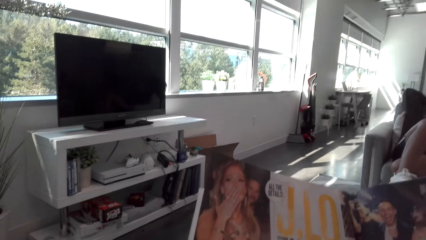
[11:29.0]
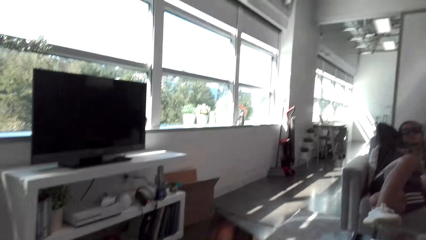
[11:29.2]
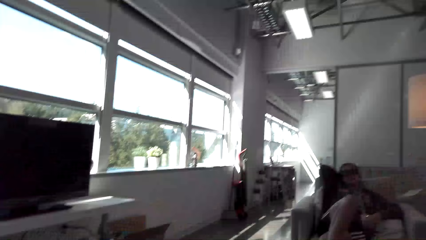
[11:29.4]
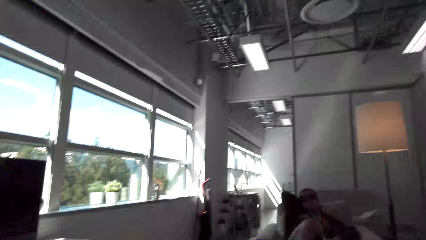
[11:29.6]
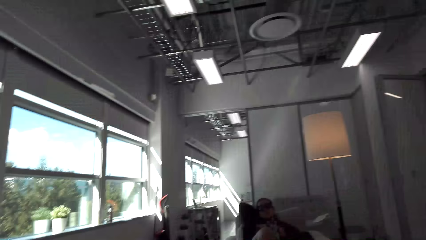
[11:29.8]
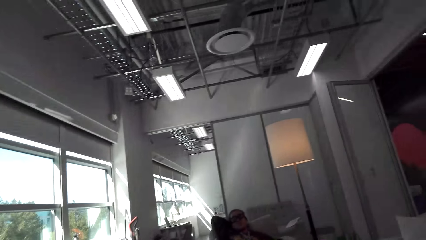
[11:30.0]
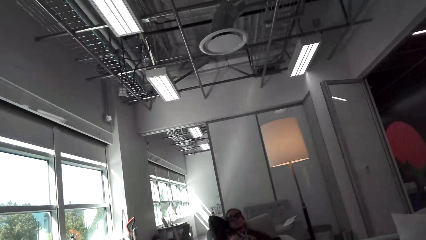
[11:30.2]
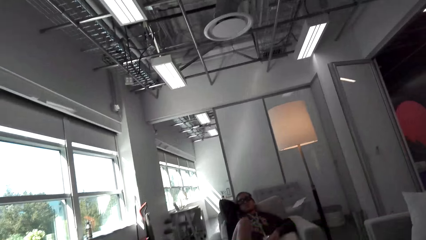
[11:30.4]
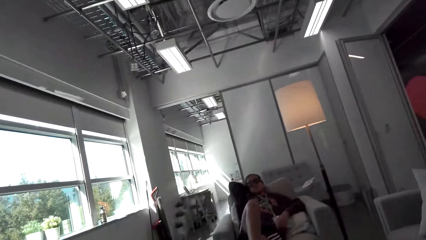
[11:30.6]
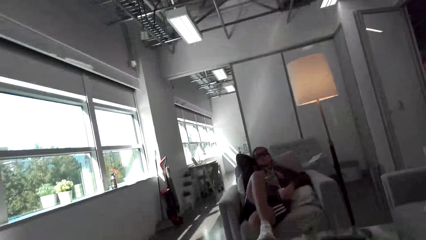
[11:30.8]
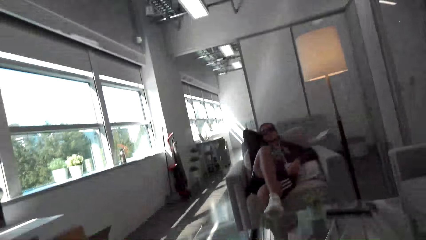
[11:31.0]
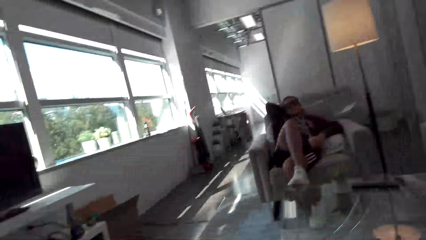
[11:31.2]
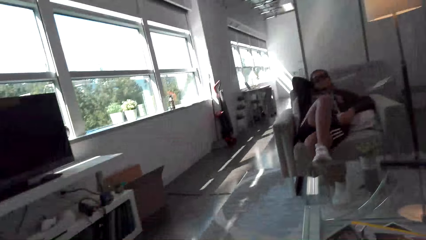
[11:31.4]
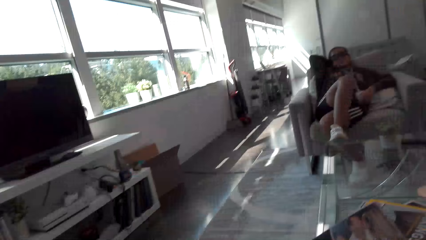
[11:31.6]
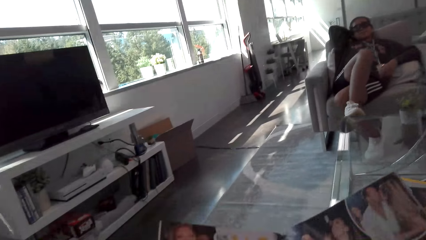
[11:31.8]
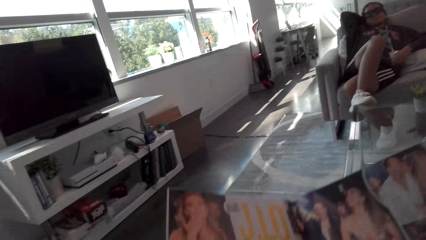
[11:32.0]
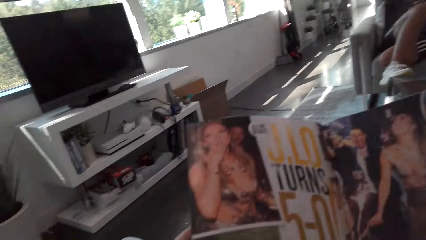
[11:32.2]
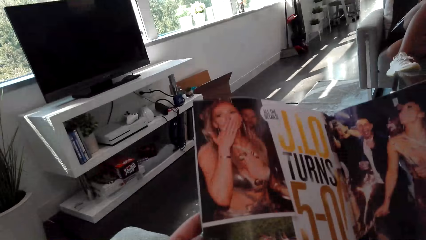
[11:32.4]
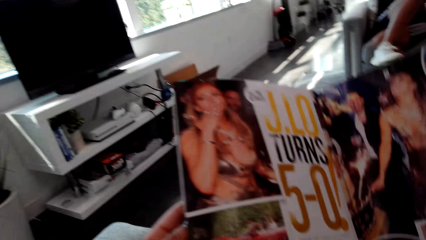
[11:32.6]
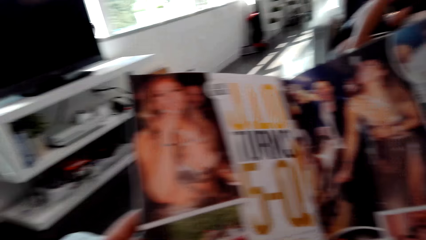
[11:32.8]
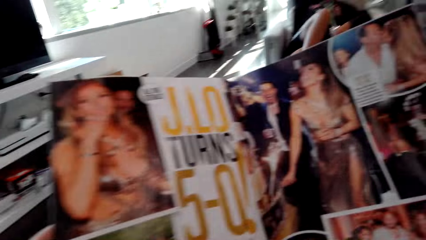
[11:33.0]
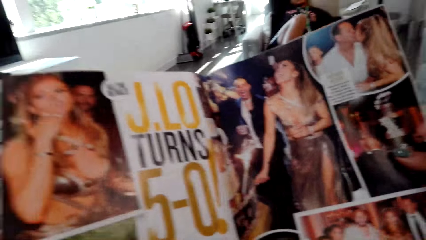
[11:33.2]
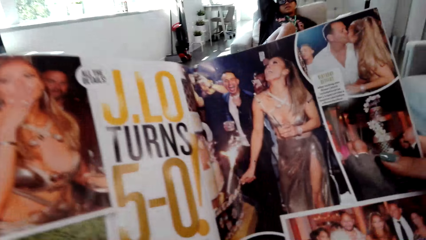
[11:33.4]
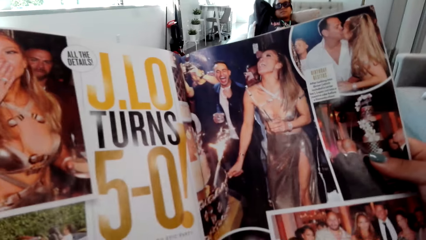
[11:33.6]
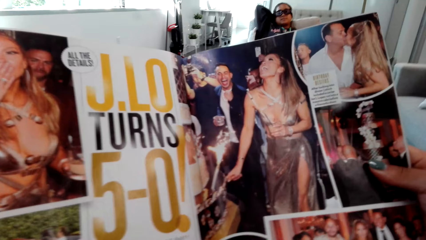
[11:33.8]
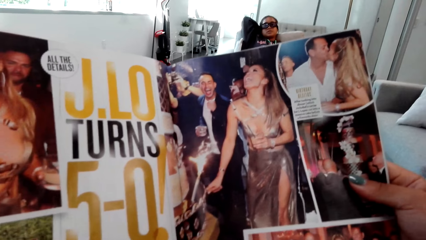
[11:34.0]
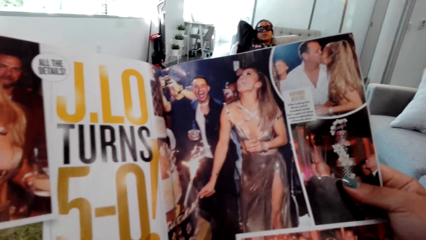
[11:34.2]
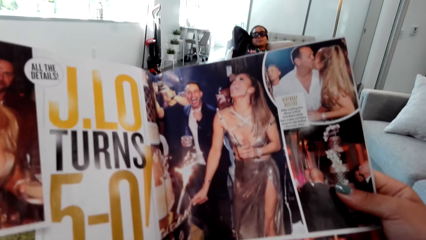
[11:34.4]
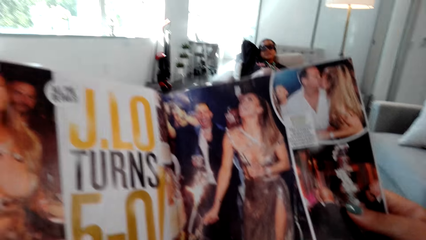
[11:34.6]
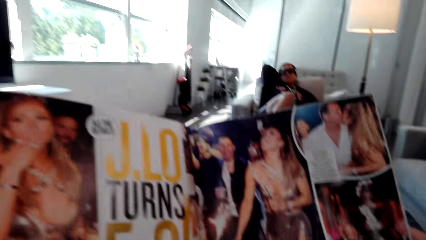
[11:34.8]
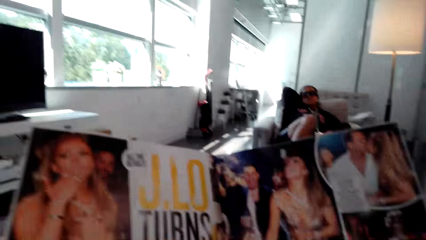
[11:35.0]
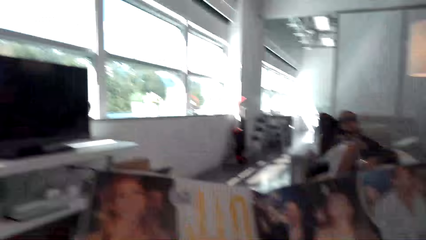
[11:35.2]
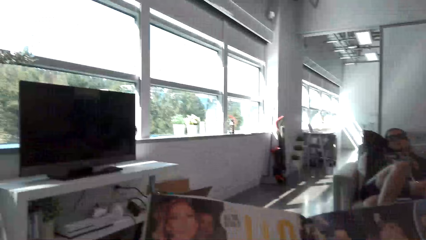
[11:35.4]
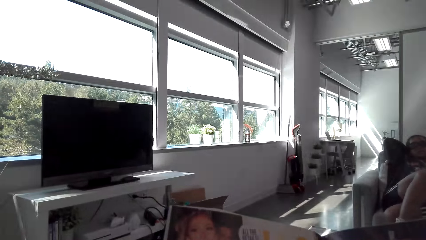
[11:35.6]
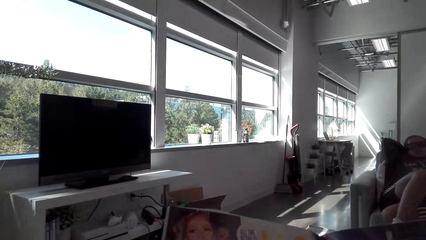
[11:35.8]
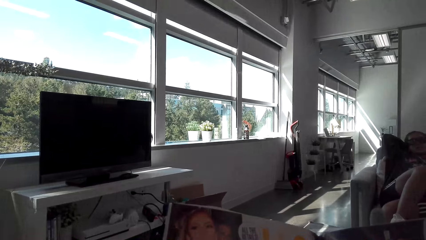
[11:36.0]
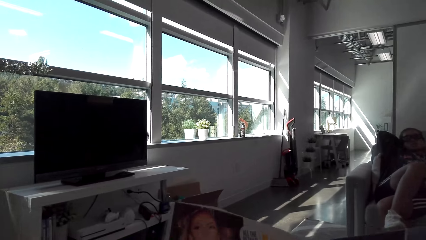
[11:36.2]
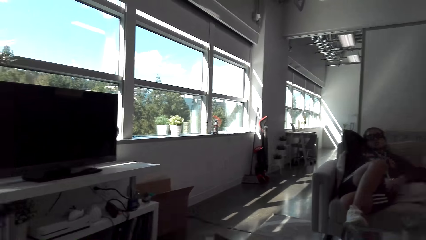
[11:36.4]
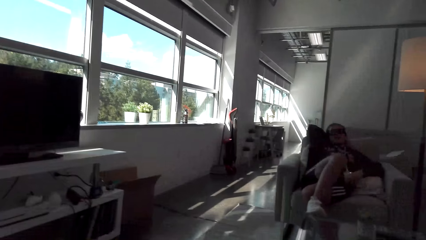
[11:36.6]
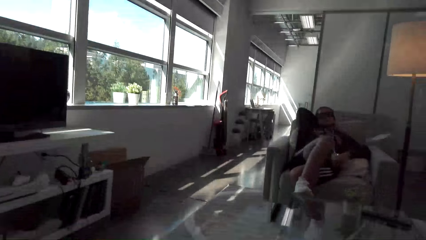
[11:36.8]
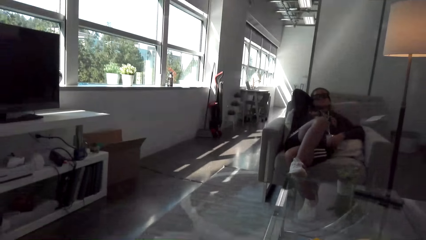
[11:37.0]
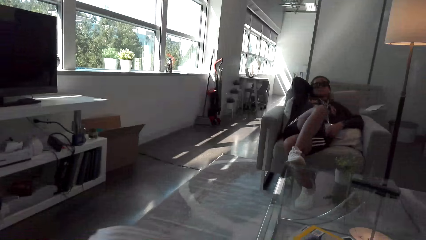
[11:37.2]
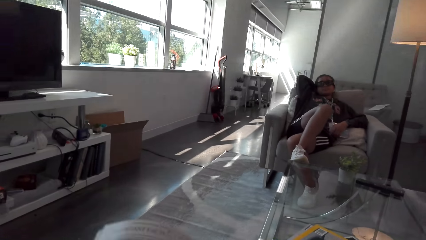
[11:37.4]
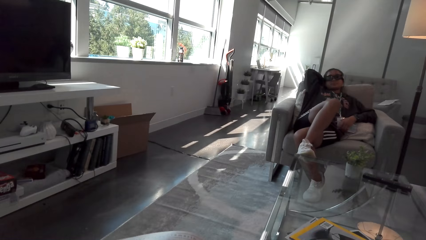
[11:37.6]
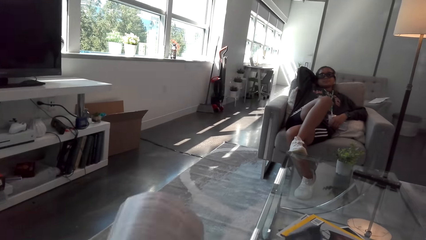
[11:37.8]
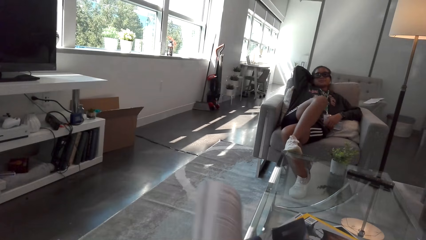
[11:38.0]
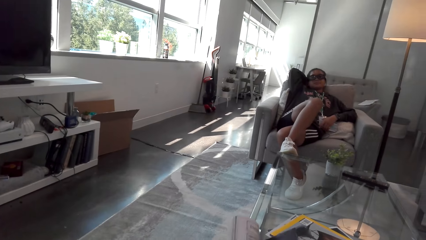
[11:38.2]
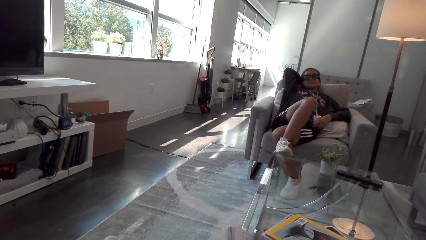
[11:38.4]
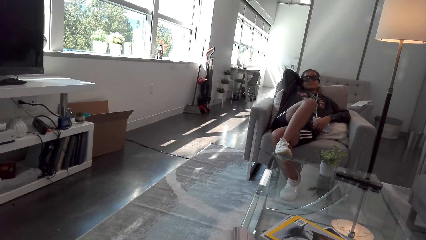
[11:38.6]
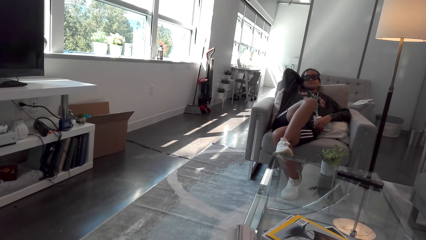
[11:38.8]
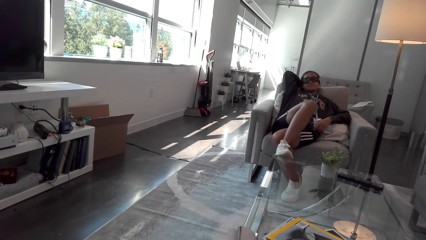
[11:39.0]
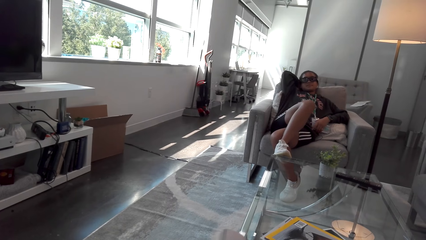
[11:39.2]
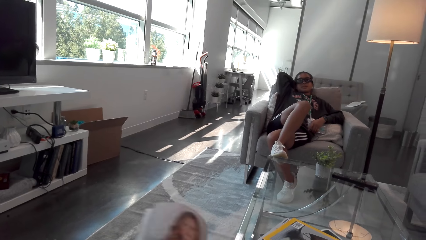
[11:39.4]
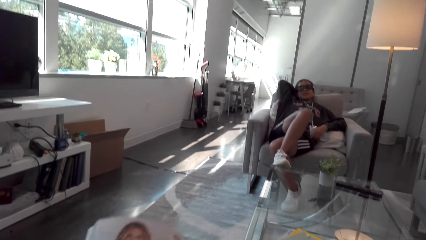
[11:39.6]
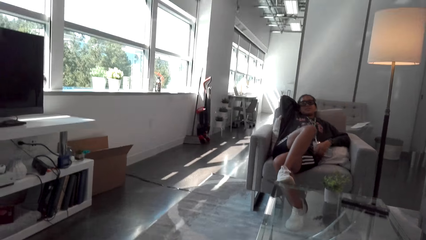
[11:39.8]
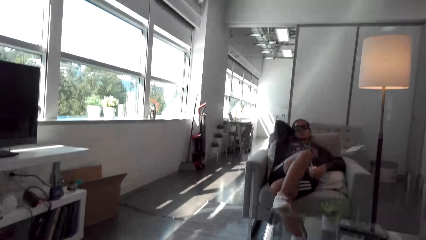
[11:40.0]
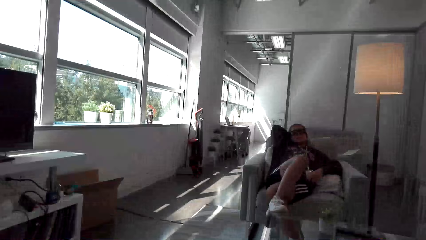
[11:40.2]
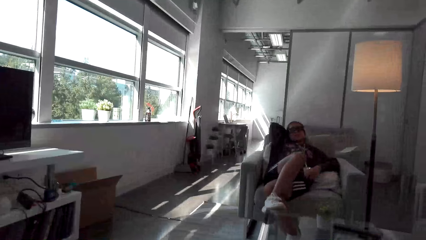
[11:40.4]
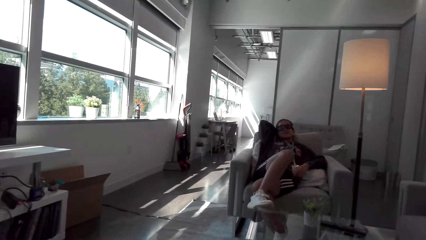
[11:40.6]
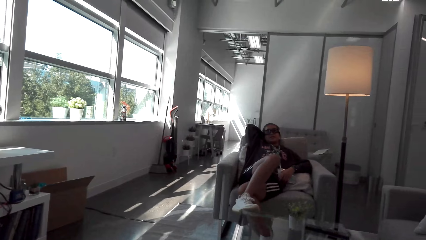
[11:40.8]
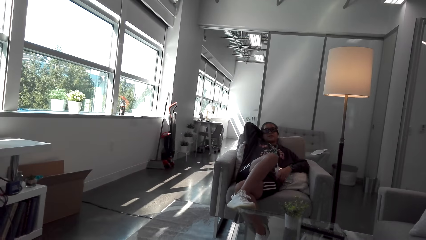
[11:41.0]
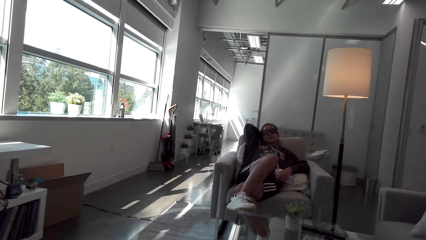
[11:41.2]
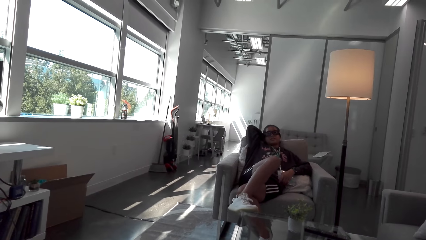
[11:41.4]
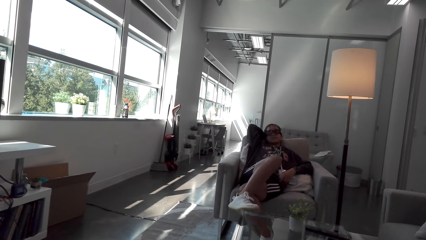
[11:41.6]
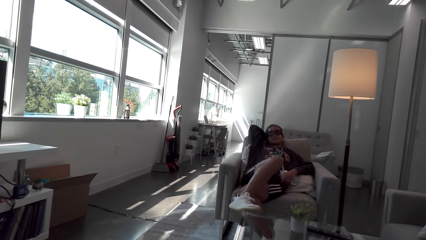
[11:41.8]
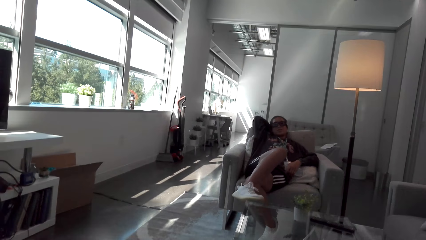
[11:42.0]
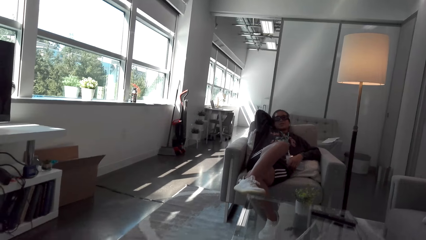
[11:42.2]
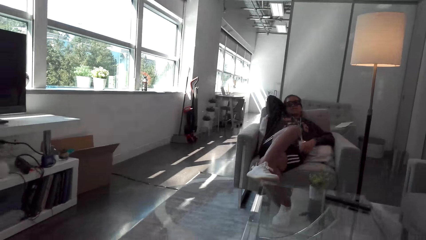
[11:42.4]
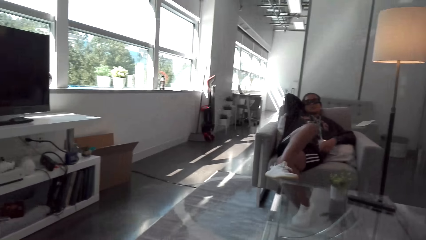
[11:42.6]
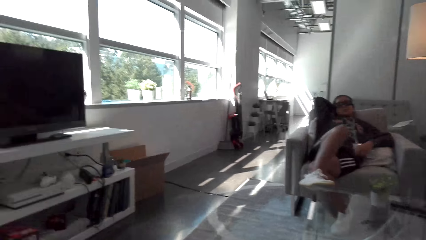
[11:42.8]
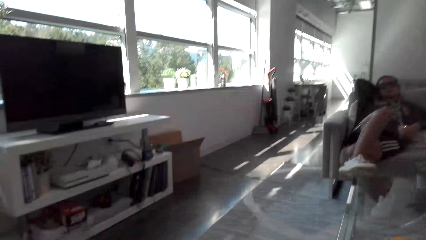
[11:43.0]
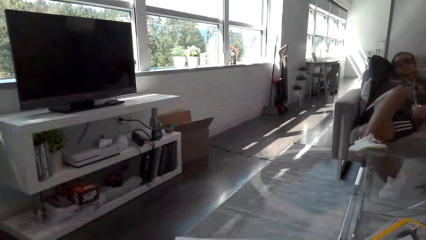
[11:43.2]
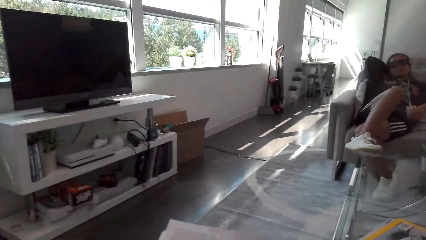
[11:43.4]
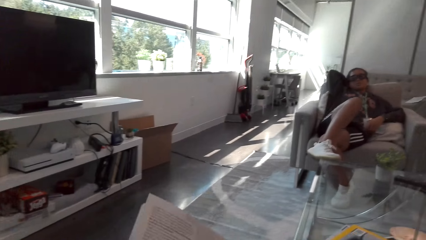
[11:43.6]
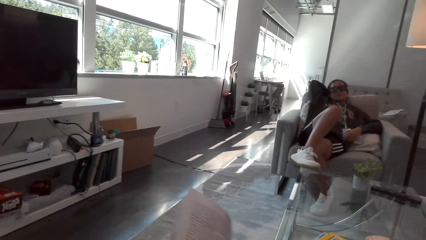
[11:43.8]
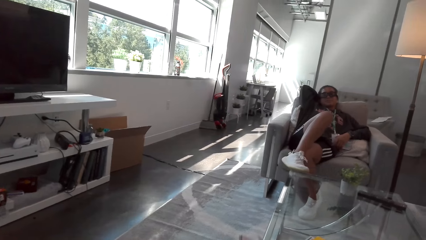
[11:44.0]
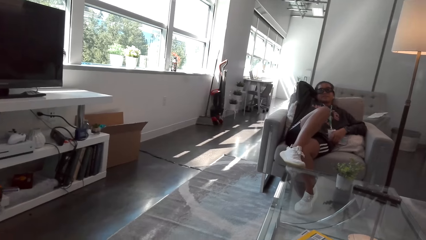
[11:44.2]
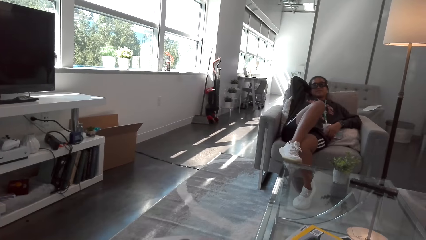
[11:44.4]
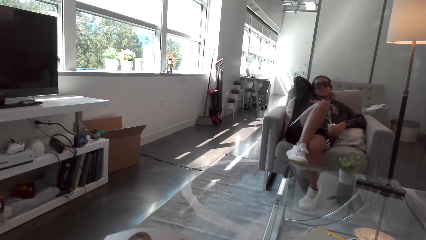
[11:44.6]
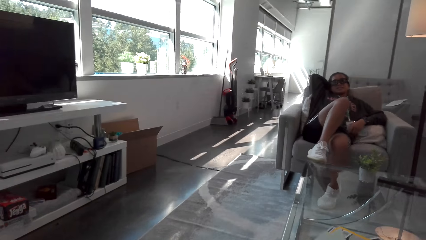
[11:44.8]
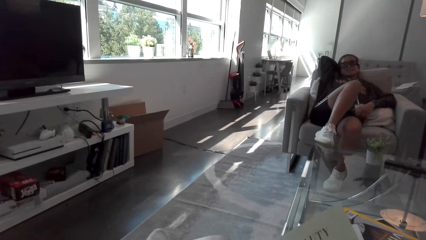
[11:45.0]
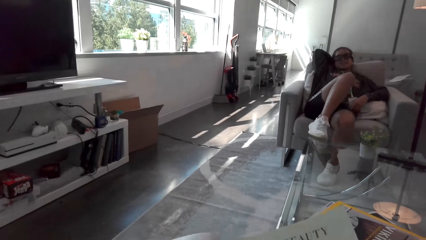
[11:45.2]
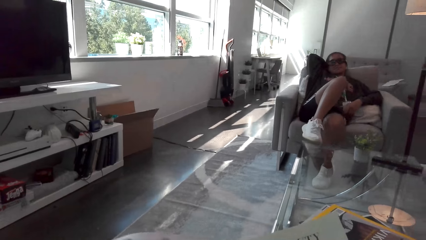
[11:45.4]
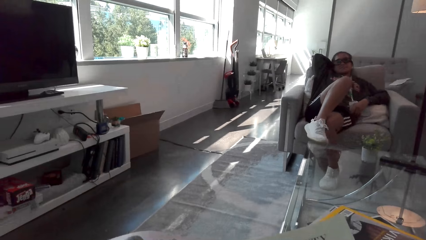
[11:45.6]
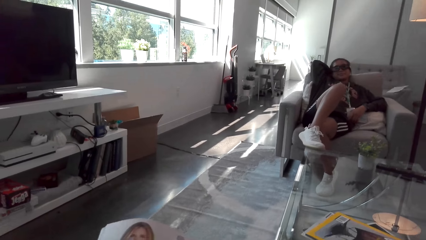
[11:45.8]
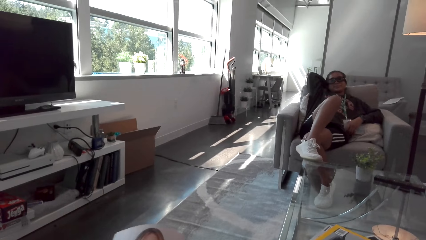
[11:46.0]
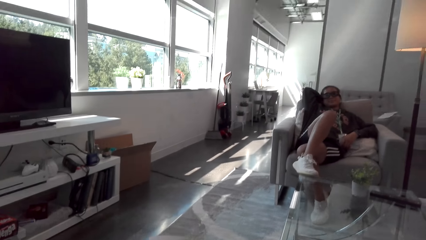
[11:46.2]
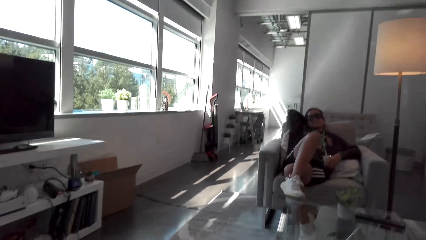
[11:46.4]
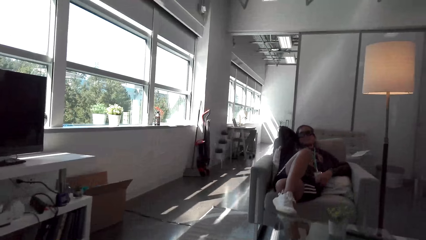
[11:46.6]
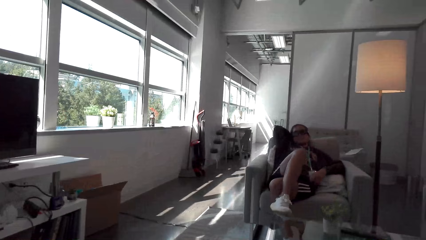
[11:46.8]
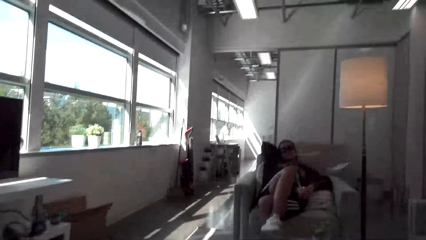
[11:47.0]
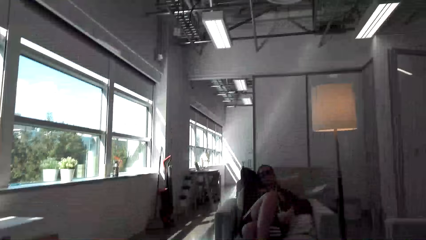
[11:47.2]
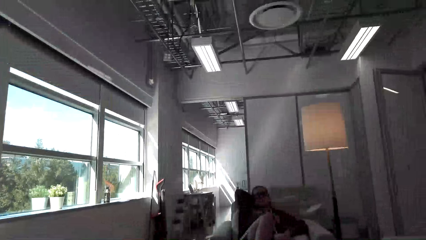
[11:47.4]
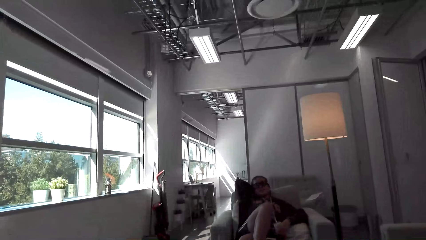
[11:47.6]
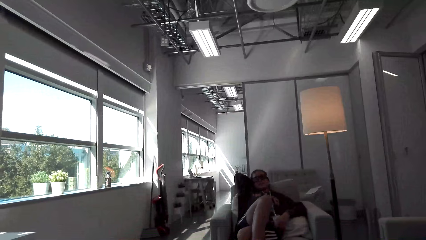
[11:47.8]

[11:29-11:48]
The camera wearer looks around. They read a book or magazine. They flip the pages on the magazine. They look around. They hold the magazine. They turn the book pages. They look around. A woman moves her legs.
